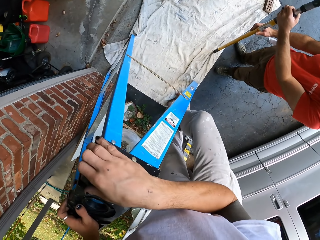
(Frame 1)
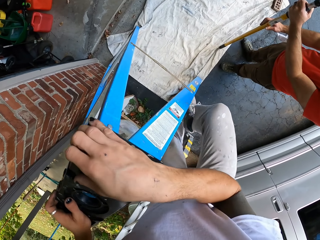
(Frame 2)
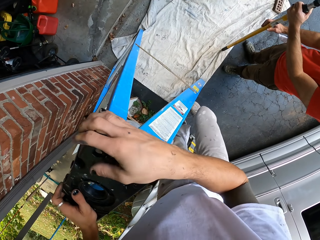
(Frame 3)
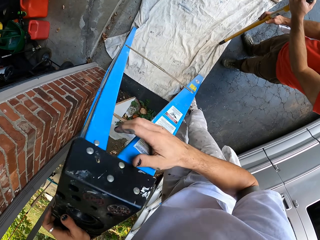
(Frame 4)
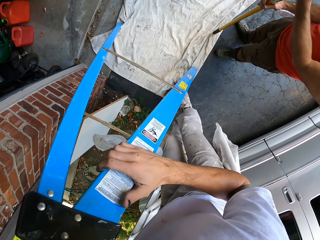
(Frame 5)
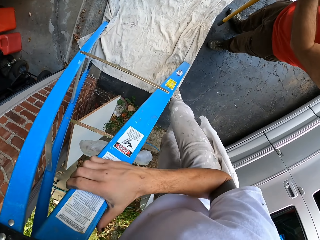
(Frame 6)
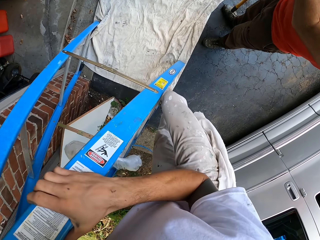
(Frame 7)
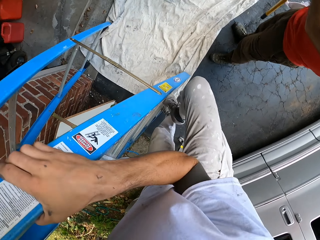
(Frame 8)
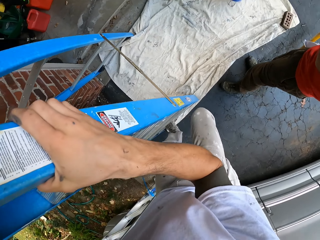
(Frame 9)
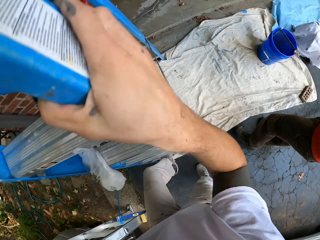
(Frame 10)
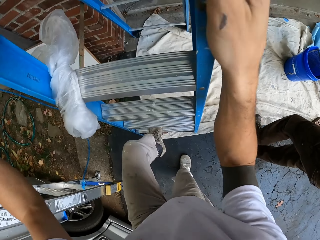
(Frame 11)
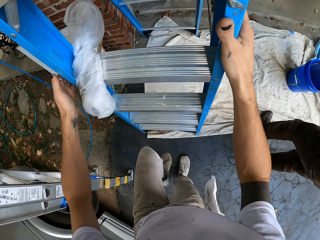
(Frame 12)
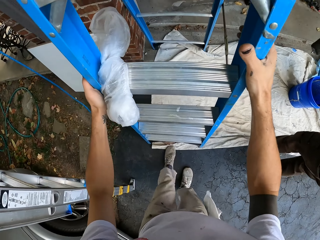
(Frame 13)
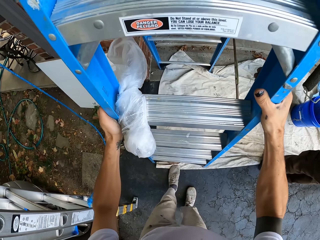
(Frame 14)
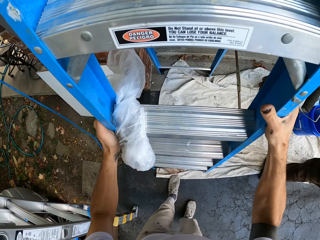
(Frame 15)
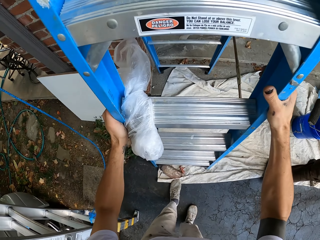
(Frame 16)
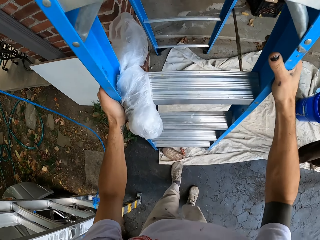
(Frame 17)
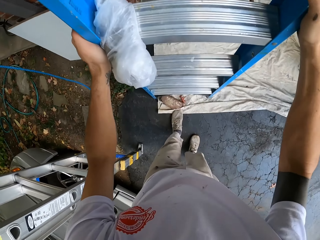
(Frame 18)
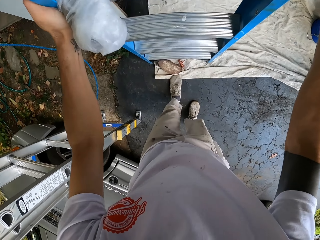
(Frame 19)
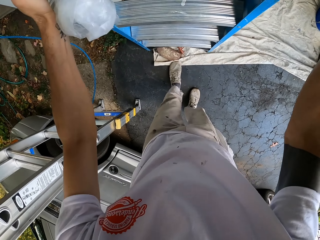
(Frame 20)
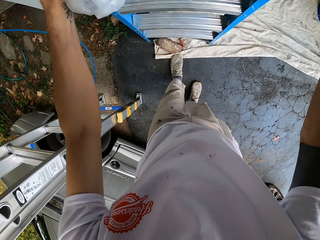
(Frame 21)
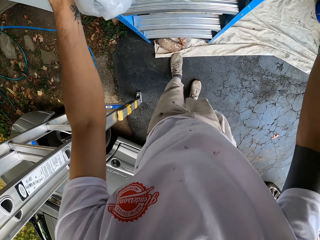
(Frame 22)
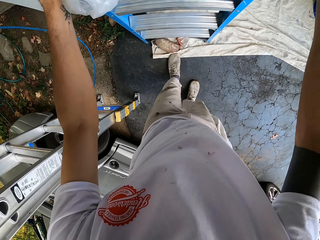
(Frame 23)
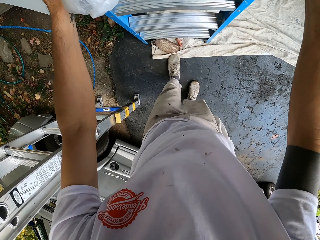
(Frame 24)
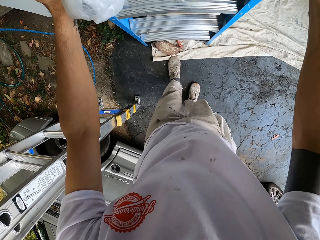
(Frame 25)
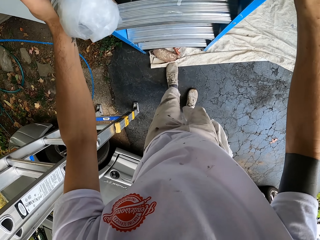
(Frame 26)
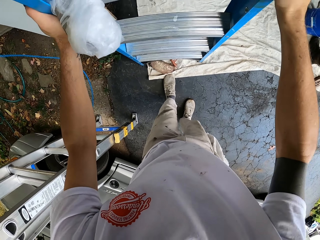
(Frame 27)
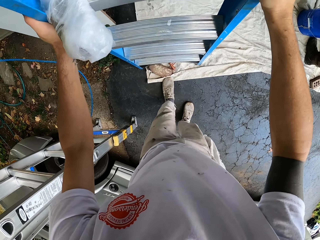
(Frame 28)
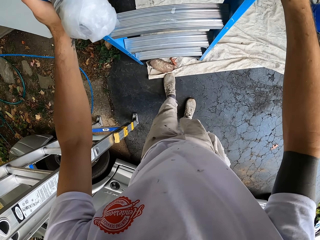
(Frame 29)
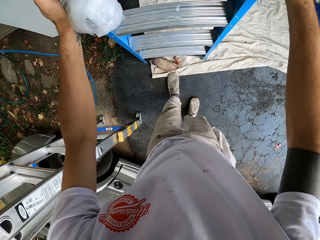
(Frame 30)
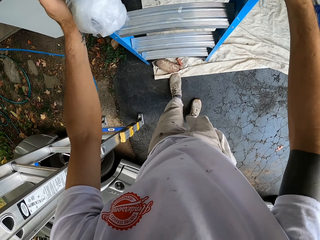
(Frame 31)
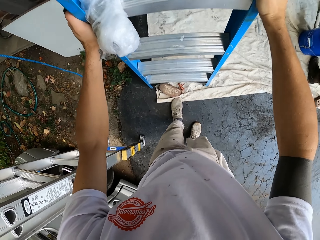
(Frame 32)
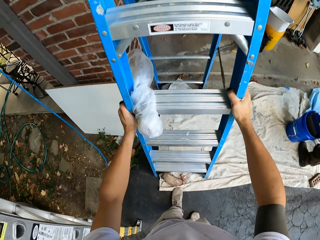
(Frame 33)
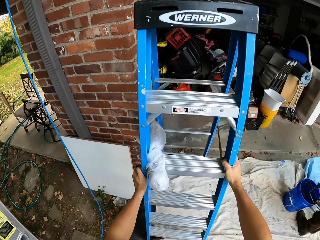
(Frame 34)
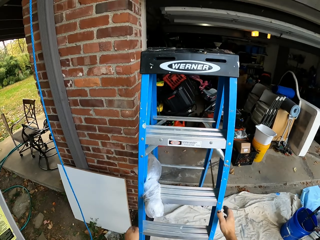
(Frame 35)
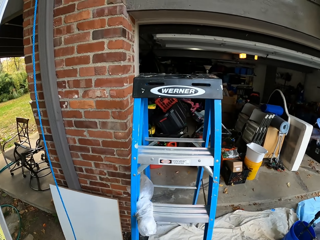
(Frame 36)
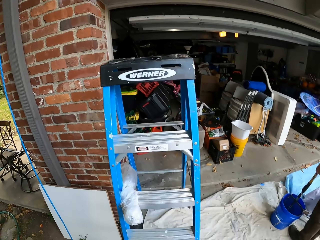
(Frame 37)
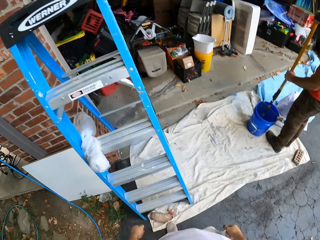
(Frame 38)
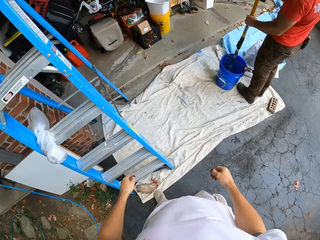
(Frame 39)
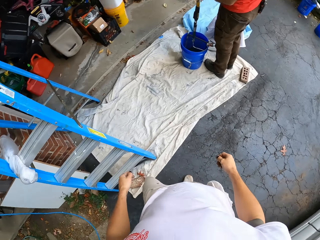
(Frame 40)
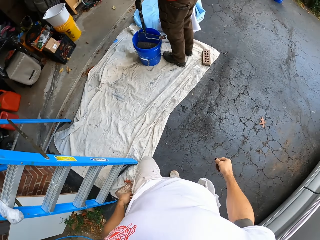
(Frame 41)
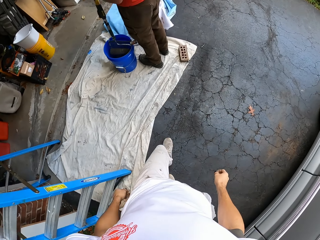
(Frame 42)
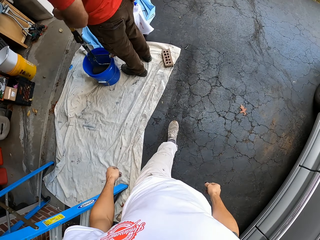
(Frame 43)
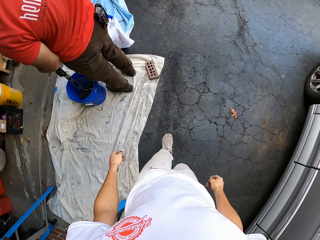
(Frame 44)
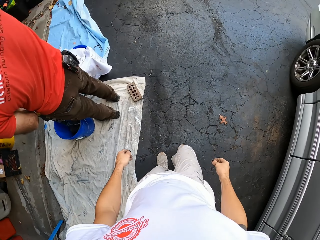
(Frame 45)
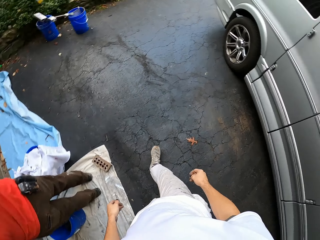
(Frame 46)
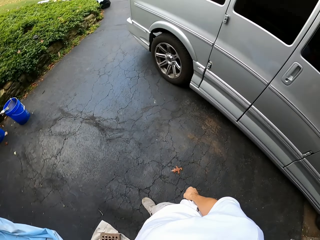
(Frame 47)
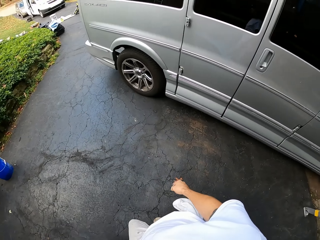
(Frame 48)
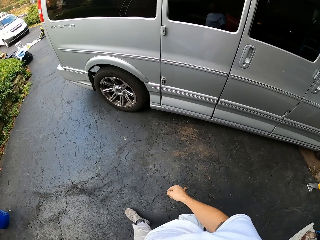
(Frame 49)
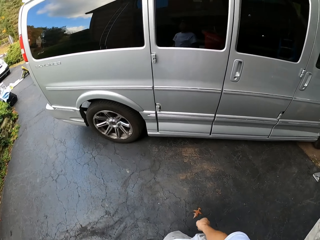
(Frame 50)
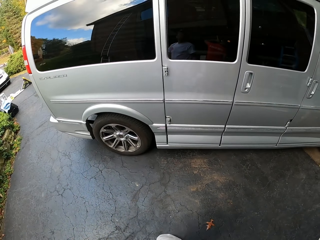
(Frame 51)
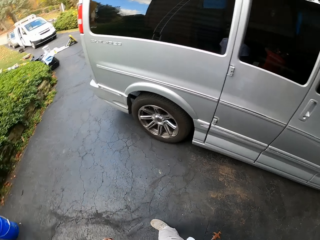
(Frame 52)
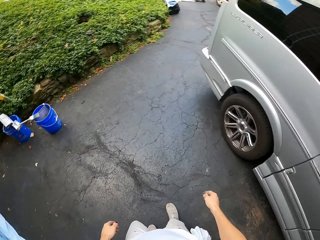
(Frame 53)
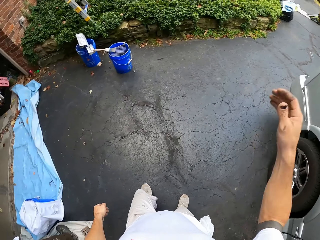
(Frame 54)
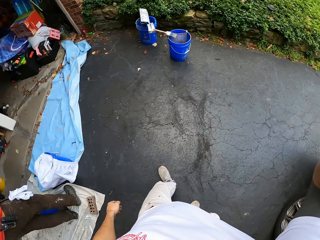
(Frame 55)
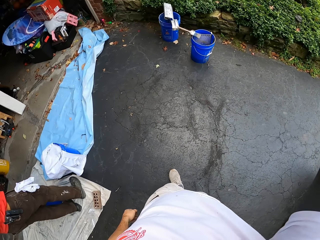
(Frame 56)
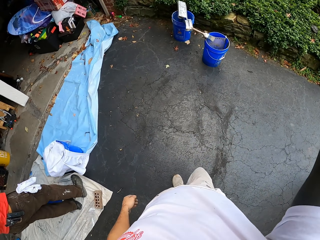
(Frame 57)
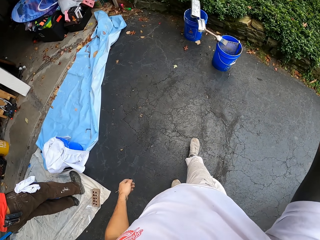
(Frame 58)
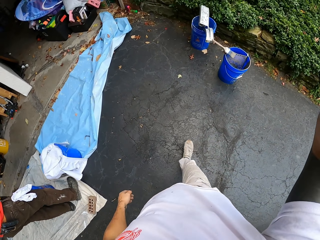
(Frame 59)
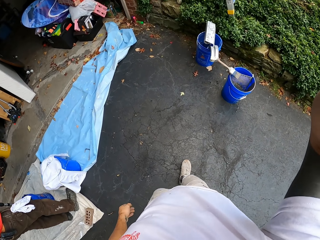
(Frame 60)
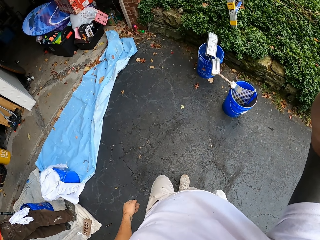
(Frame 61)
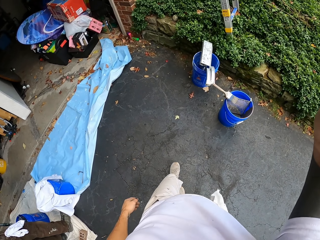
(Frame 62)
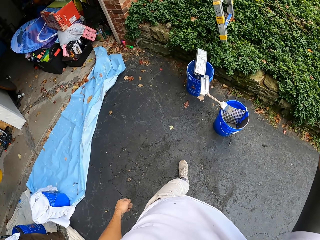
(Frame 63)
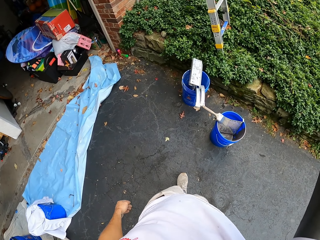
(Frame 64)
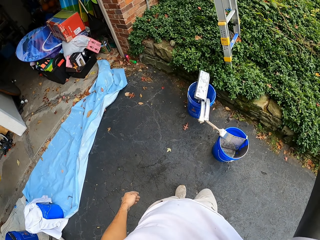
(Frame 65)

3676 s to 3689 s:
The camera wearer climbs down the ladder. They move the ladder. They walk around. They adjust the camera.

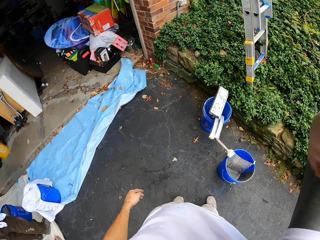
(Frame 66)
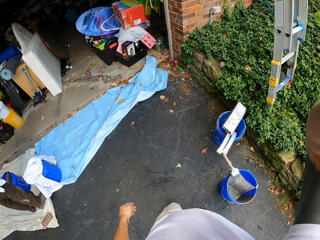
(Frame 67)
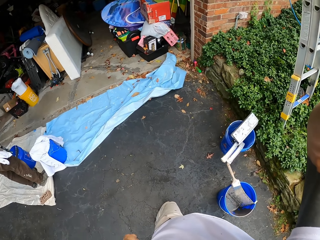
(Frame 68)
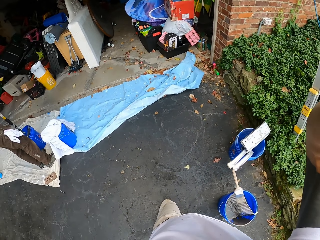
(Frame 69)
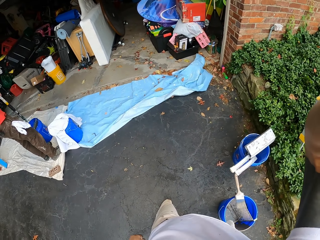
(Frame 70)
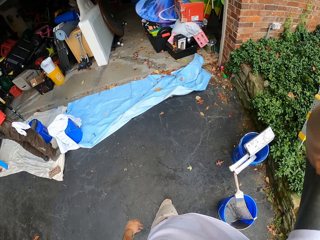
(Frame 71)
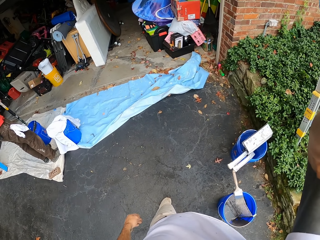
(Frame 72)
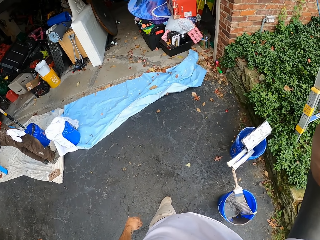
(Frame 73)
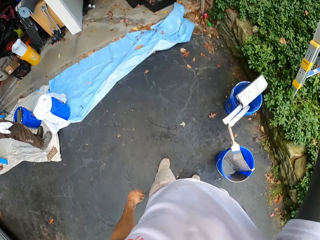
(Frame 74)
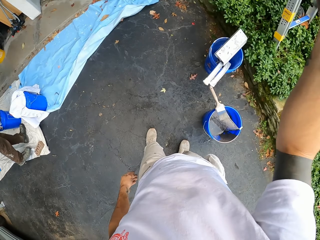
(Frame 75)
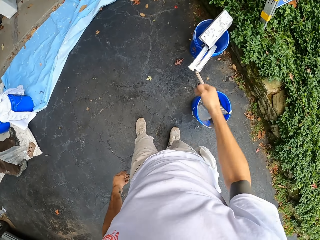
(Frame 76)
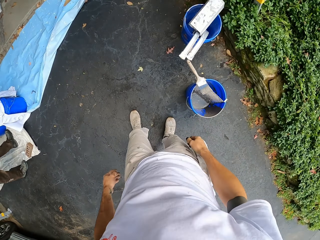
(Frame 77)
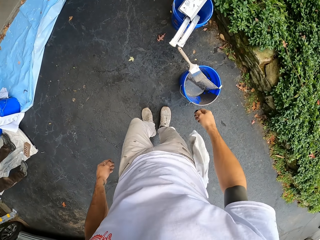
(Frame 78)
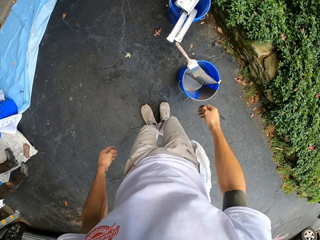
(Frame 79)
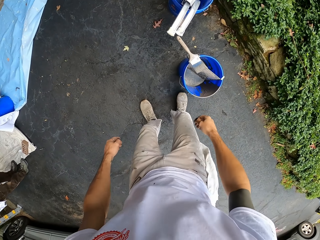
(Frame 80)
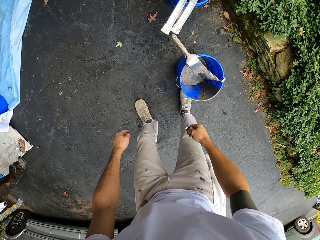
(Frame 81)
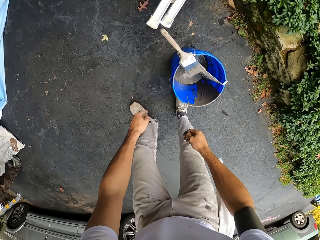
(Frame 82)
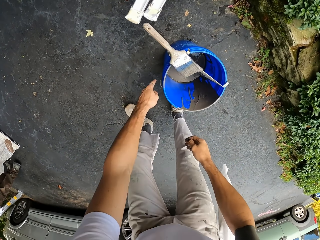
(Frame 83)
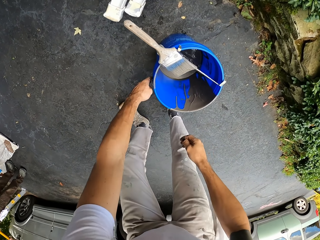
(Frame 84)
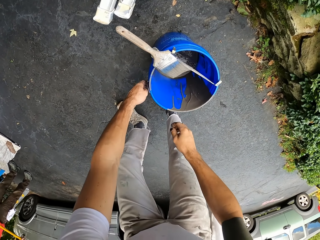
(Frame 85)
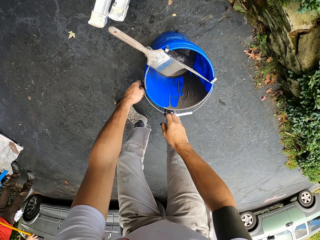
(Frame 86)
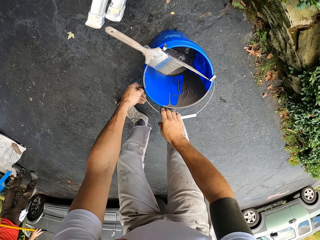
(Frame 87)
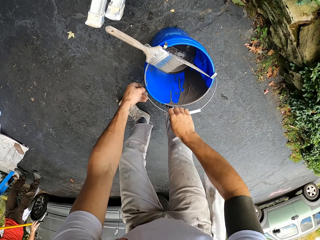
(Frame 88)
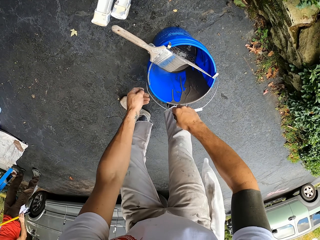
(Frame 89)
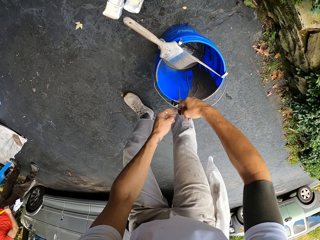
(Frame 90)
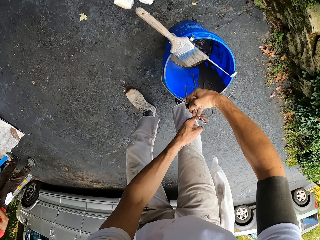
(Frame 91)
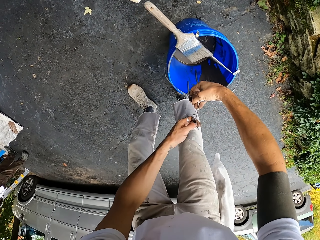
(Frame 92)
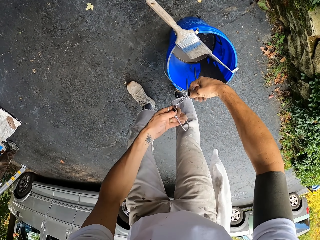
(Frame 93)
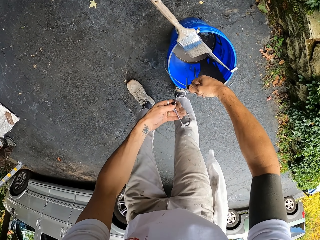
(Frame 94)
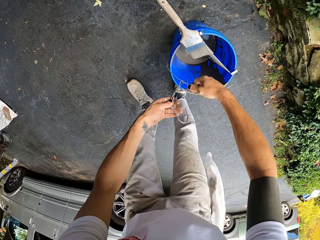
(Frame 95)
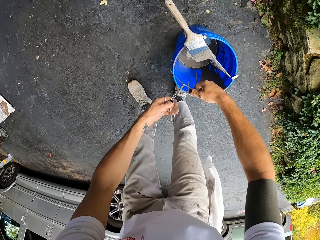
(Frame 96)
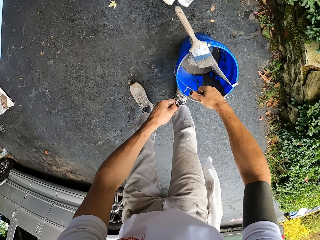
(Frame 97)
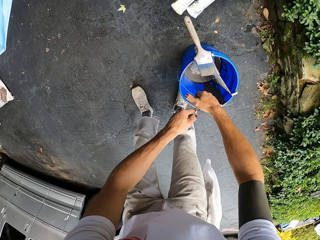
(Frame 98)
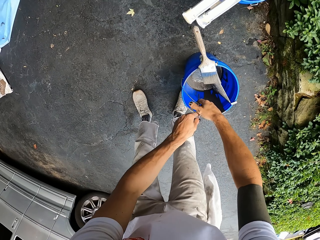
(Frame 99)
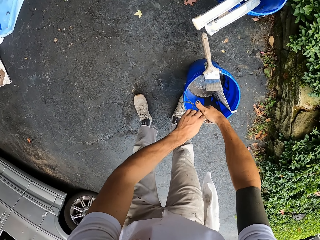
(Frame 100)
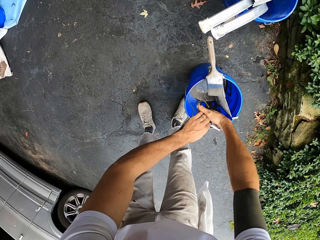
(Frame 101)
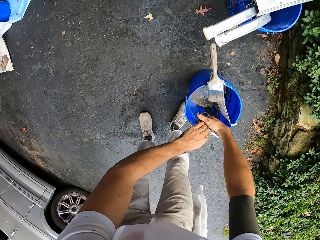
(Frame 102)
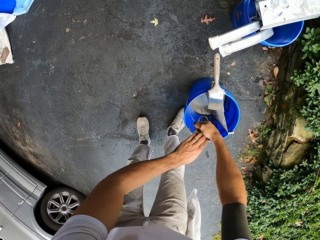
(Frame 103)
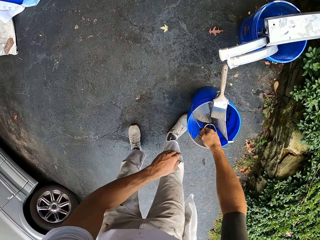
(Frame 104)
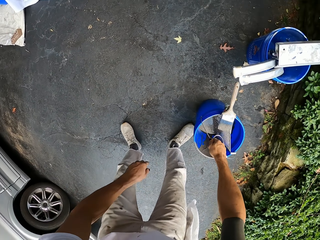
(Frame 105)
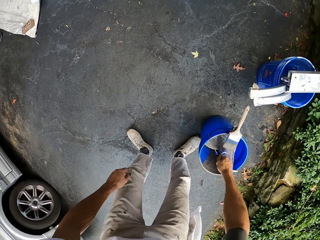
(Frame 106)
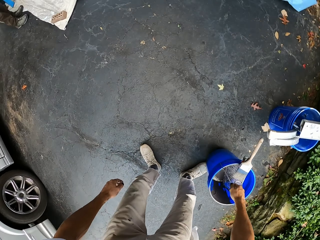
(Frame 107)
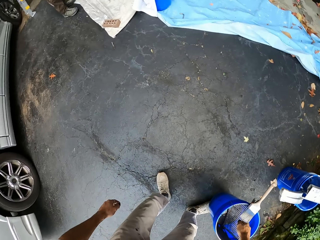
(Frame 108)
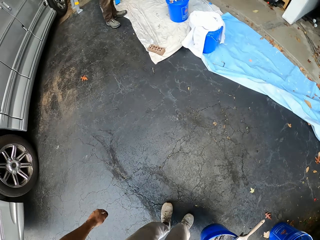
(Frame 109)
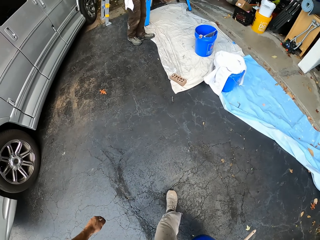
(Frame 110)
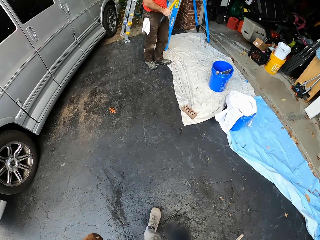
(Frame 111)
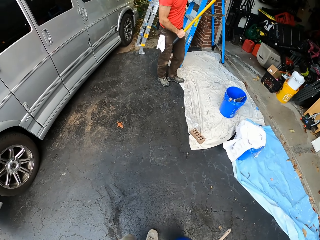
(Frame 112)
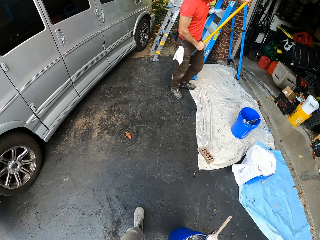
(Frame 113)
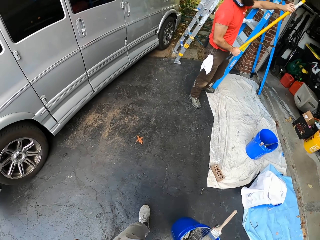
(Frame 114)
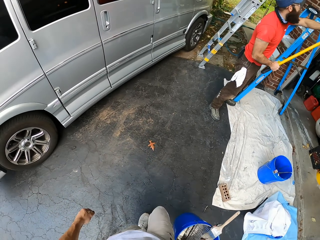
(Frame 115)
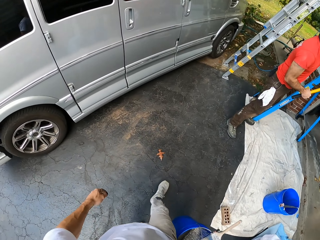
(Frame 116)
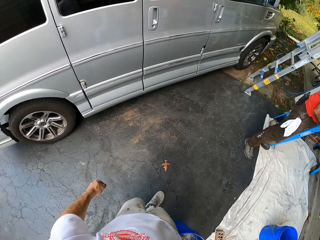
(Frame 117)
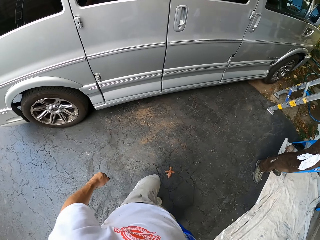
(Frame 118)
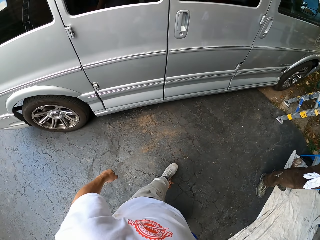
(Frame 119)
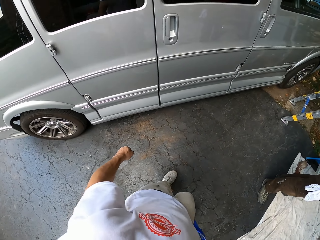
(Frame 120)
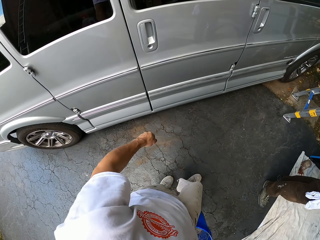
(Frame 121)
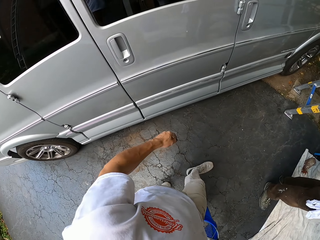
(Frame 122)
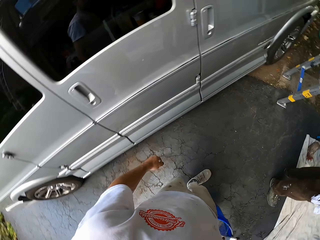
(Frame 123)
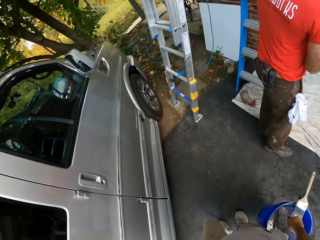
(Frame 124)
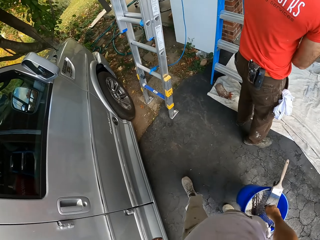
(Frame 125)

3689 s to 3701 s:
The camera wearer looks around. They pick up the bucket. They check the hook. They hold the hook with the bucket. They pick up the bucket. They walk around.
